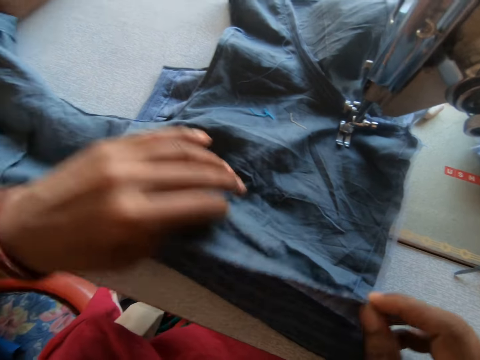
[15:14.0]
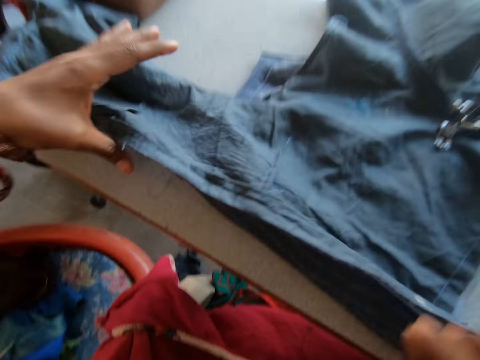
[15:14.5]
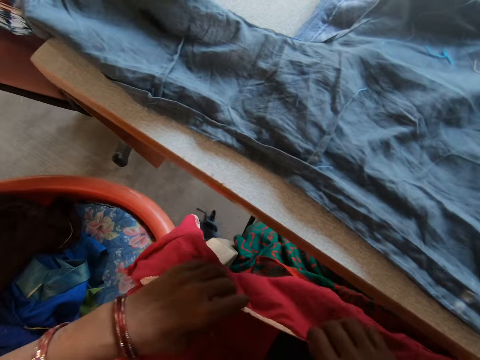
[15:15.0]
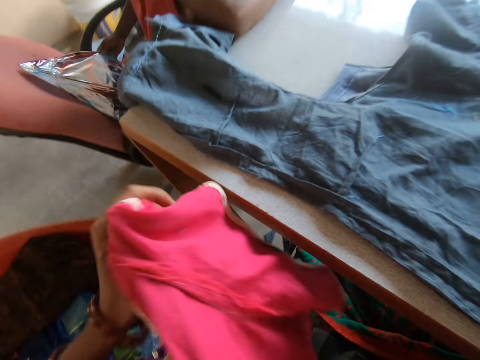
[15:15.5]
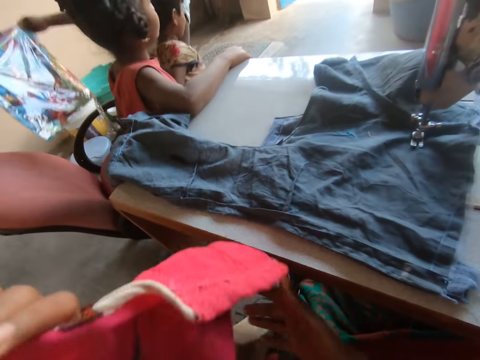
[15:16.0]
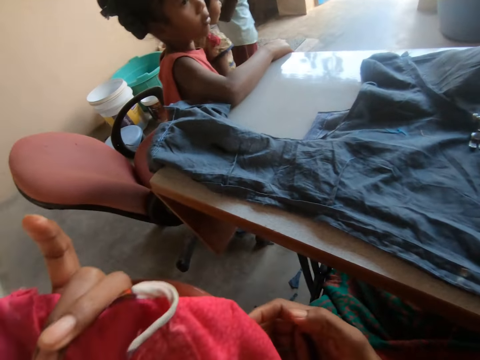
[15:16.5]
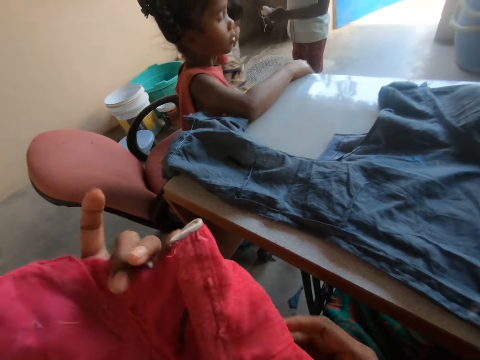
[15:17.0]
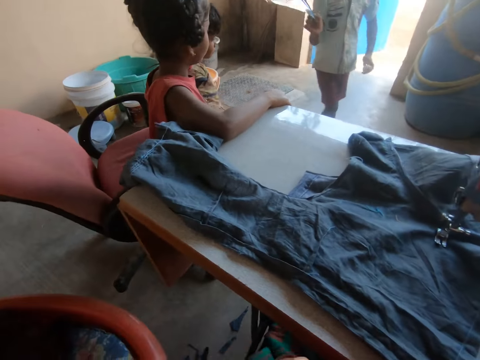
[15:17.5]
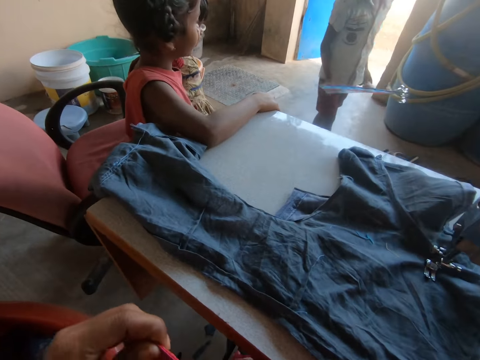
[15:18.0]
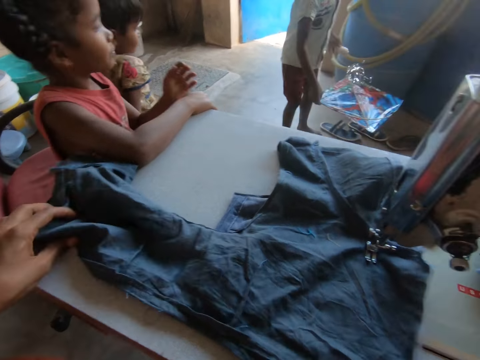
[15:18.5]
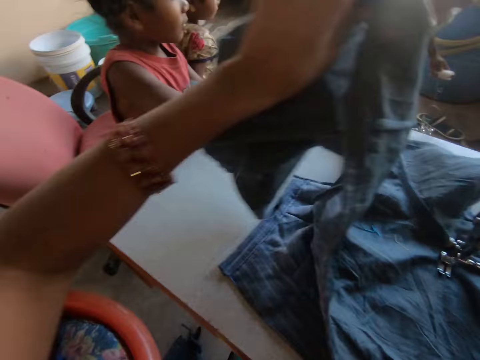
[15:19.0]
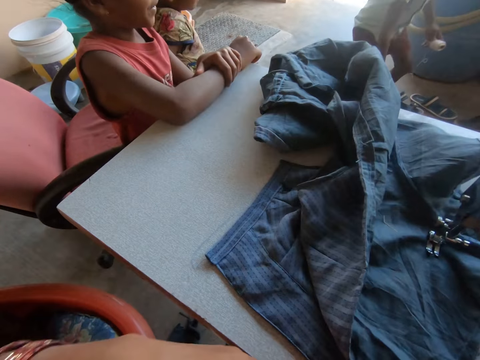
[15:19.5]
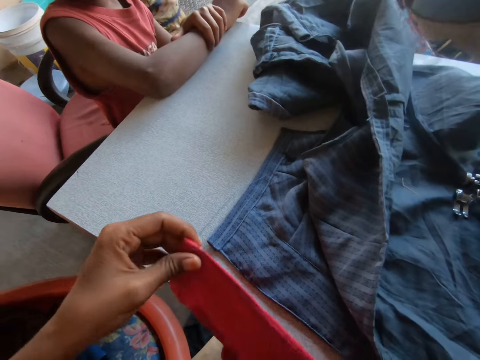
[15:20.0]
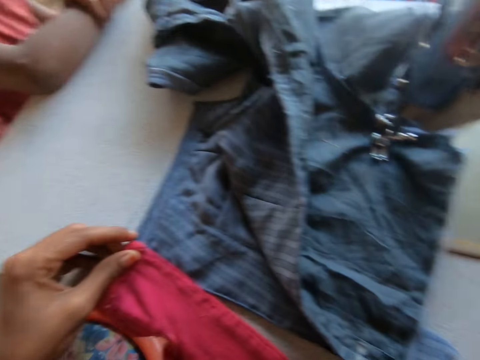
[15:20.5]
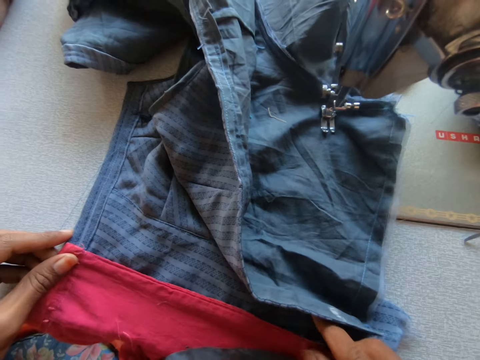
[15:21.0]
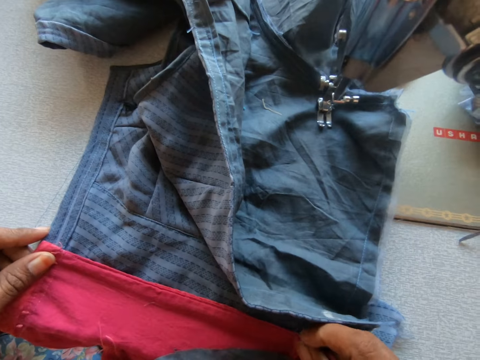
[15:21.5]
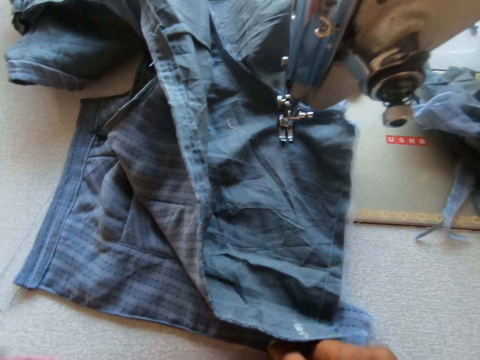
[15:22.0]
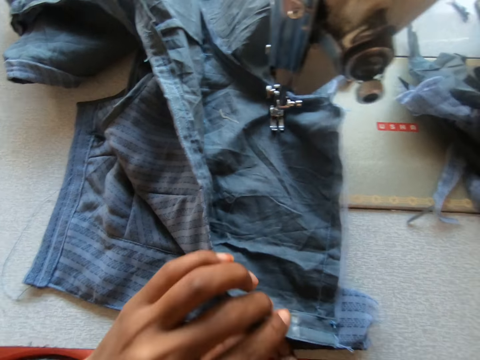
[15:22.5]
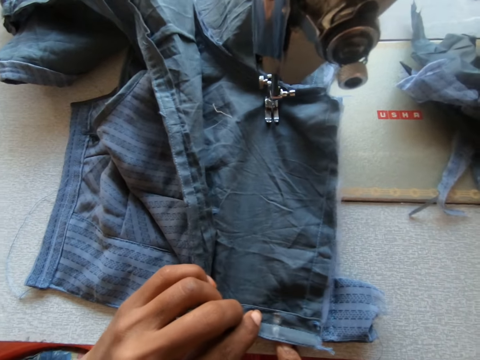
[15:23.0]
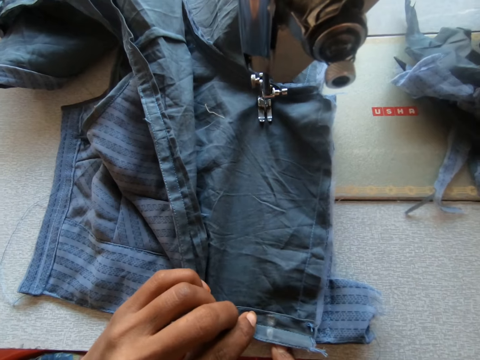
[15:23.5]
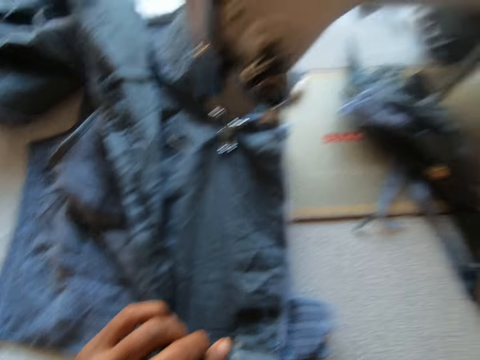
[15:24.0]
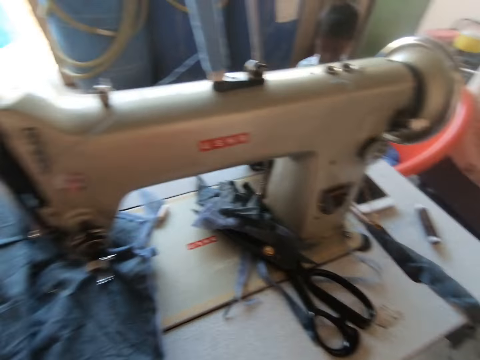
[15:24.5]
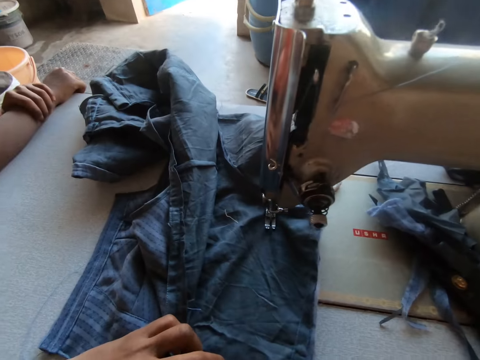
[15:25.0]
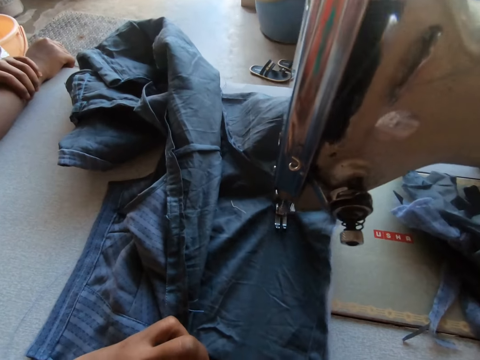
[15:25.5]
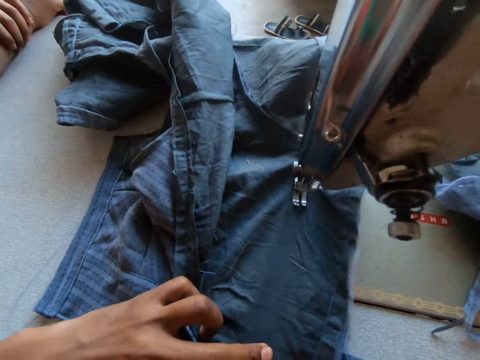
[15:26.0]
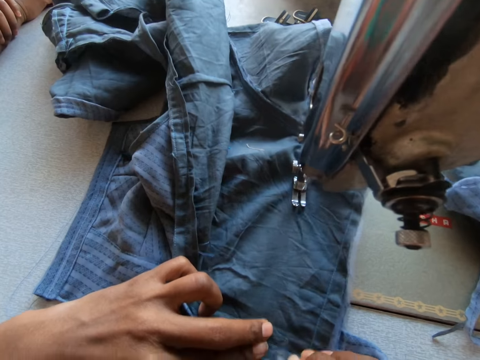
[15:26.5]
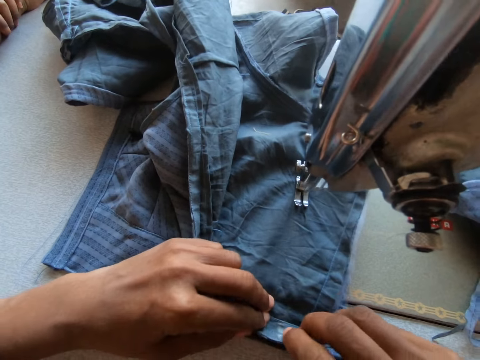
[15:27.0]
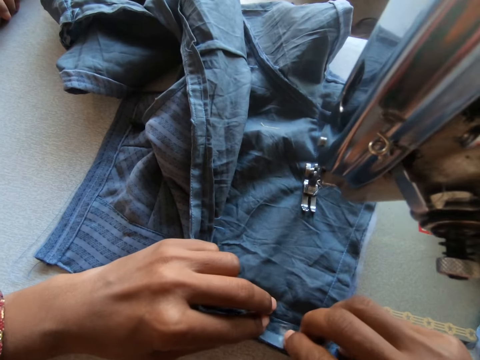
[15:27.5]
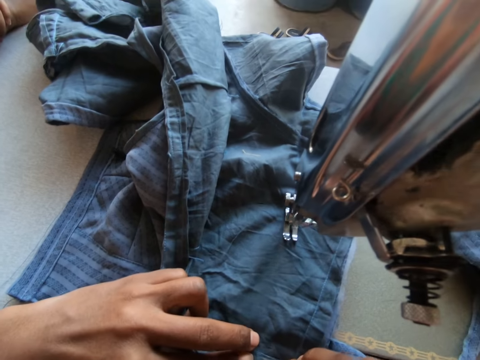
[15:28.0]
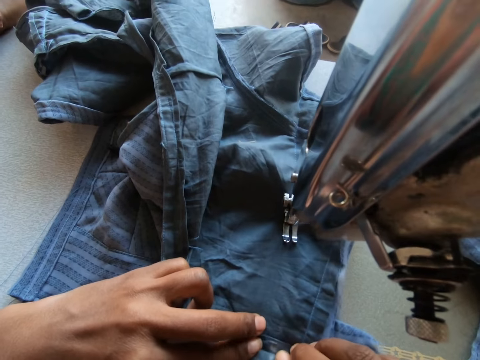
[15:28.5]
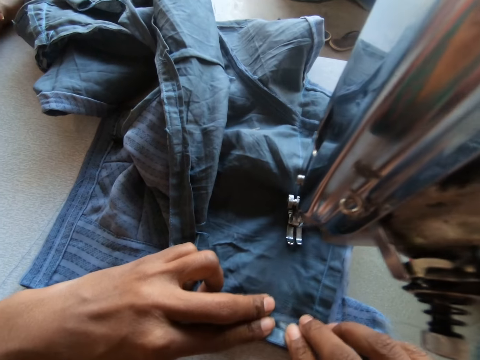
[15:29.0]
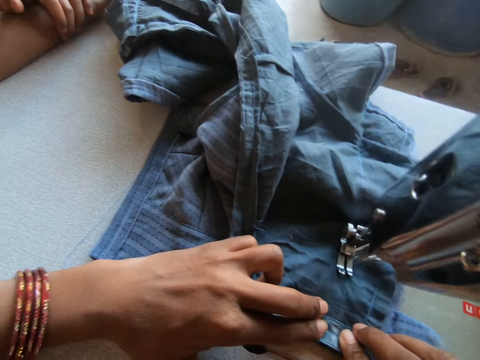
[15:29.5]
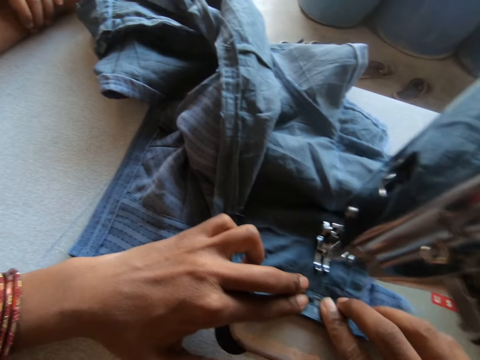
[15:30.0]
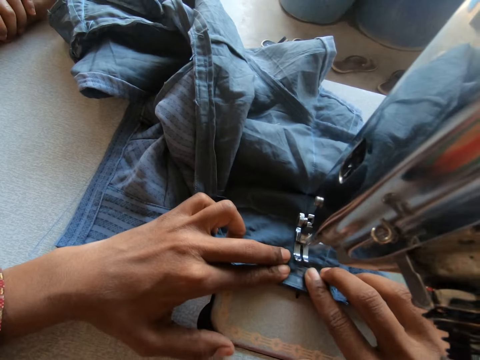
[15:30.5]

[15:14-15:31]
The camera wearer positions the cloth on the machine table. She picks the cloth from her laps with both hands. A boy picks a kite from a seat. The camera wearer stretches the cloth. The boy carries the kite to another seat in the room. The camera wearer adjusts the cloth on the sewing machine with her left hand. She aligns the cloth edge in her hand with the cloth edge on the sewing machine table. She places the edge of the cloth on the sewing machine with both hands. She drops the cloth in her hands on her laps. She sews the cloth with the sewing machine.

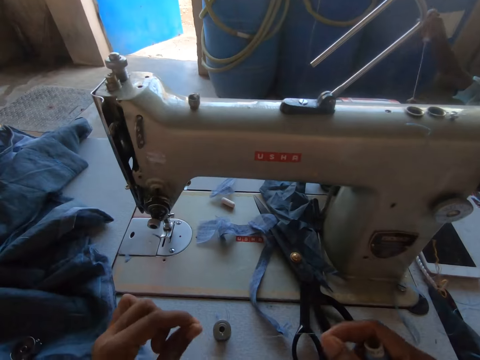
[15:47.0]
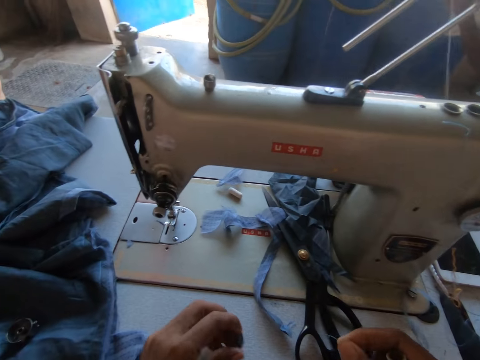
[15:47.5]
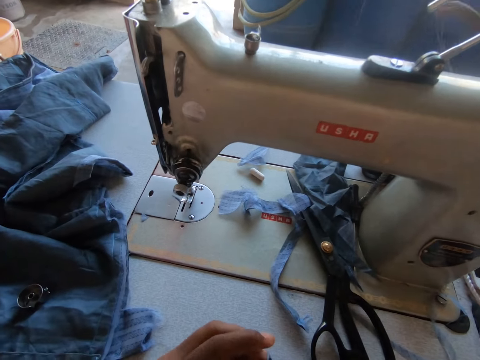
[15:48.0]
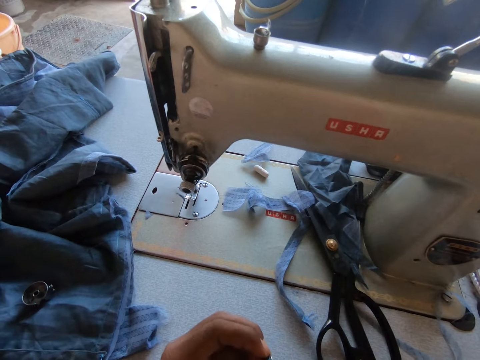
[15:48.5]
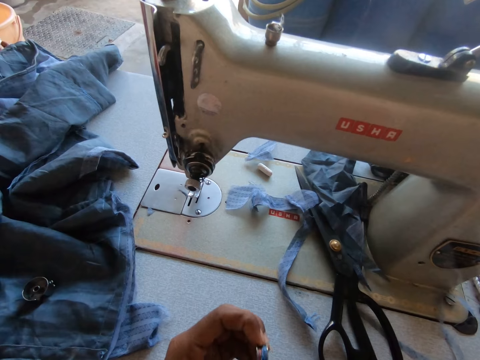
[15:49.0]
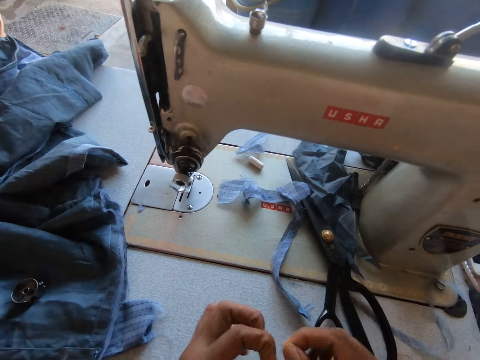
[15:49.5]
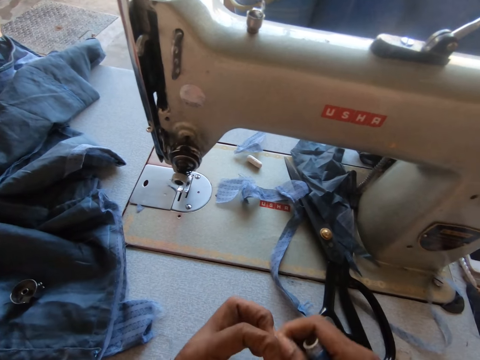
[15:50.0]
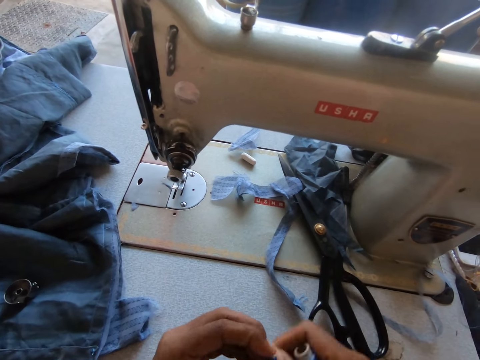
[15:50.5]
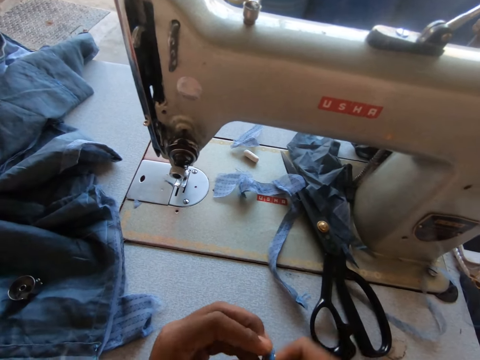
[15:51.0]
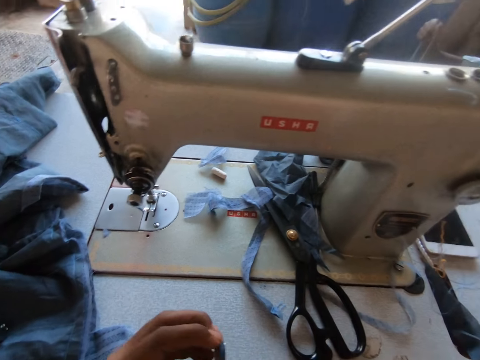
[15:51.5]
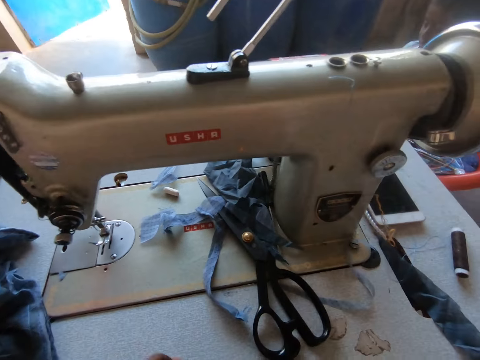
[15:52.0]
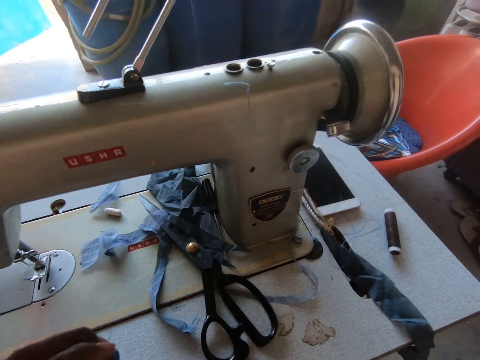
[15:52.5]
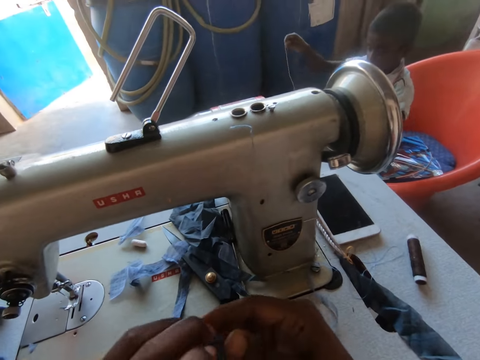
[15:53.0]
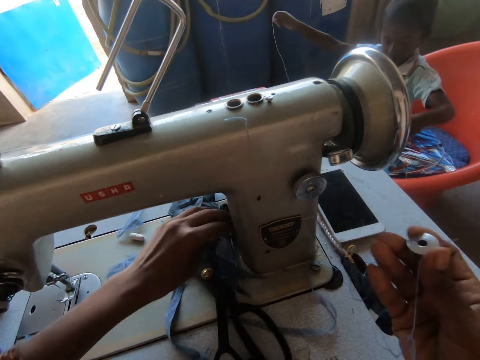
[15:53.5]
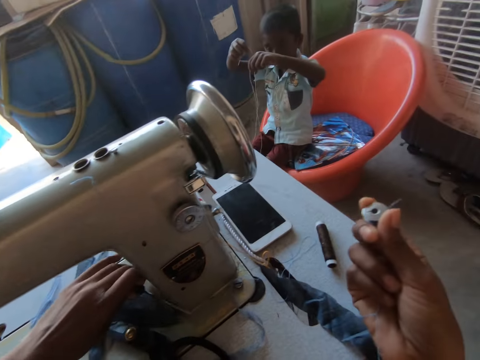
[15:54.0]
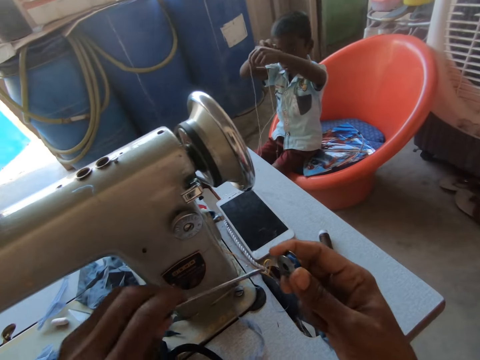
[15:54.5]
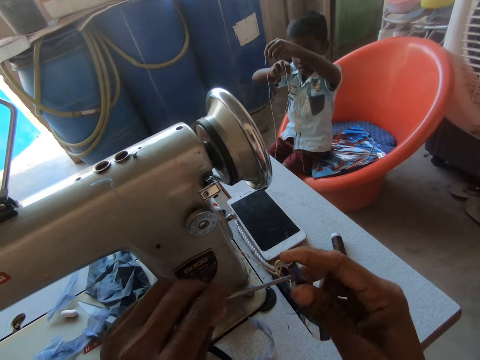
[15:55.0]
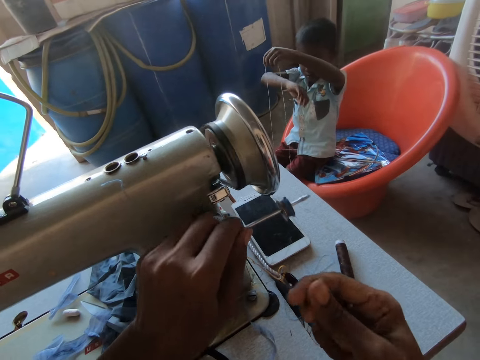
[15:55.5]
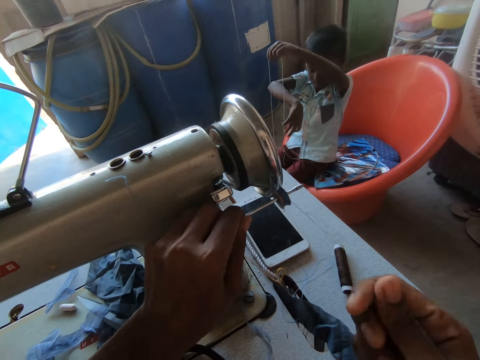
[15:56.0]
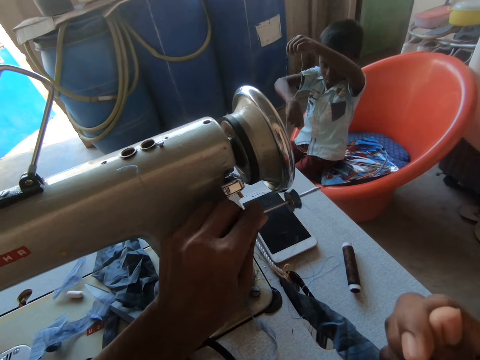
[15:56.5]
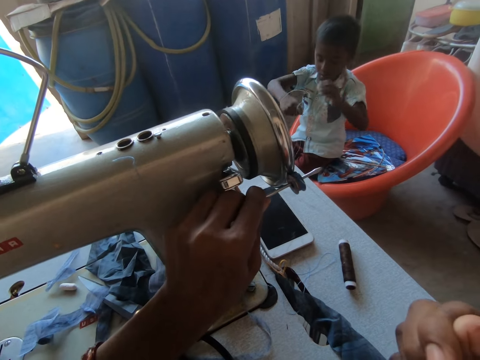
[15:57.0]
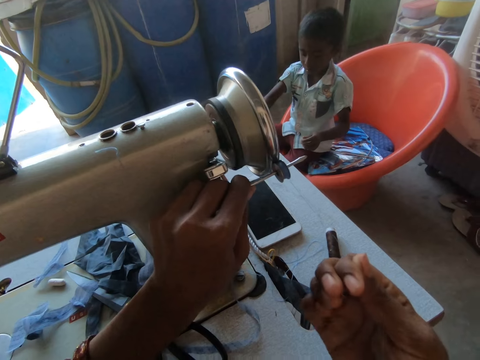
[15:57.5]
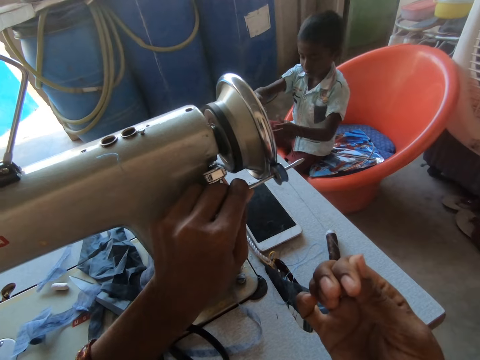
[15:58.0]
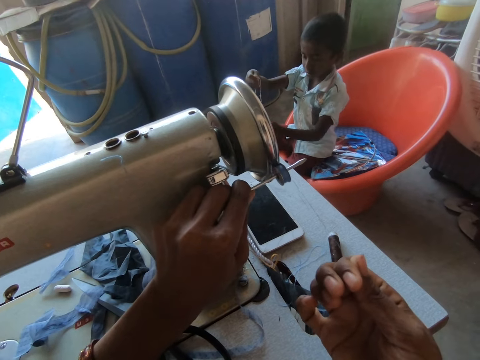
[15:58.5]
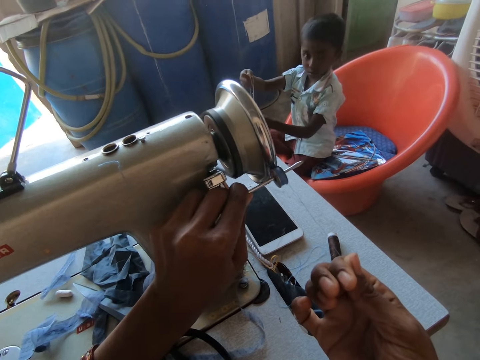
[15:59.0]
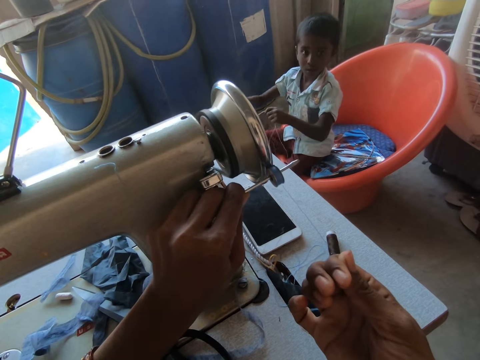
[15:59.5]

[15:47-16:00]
The camera wearer picks the metal bobbins from the sewing machine with her left hand. She fixes the thread to the metal bobbins with her right hand. She converses with the boy. She rolls the thread on the thread bobbin. She stretches the thread on the seat. She picks a screwdriver from the sewing machine with her left hand. She puts the screwdriver into the metal bobbins with her left hand. She places the metal bobbins on the balance wheel of the sewing machine with the screwdriver in her left hand. She rolls the thread in the bobbin on the machine balance wheel.
